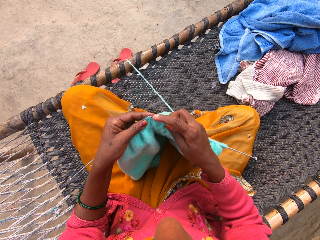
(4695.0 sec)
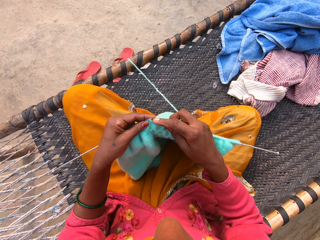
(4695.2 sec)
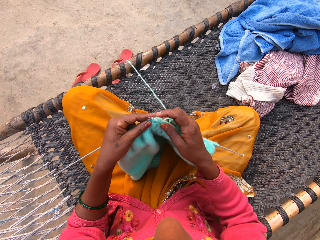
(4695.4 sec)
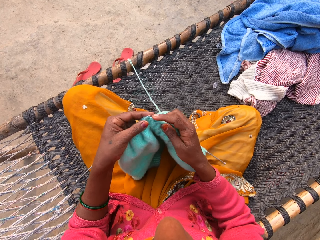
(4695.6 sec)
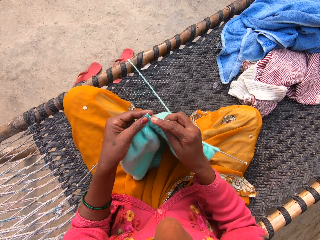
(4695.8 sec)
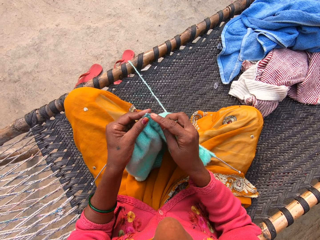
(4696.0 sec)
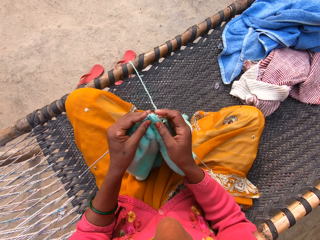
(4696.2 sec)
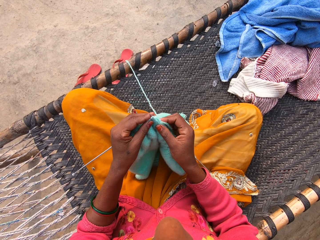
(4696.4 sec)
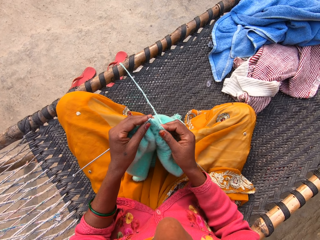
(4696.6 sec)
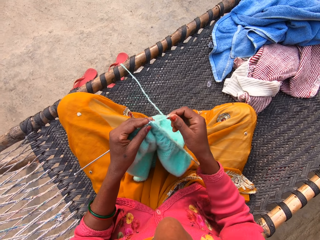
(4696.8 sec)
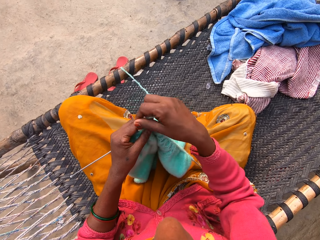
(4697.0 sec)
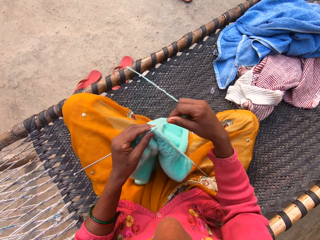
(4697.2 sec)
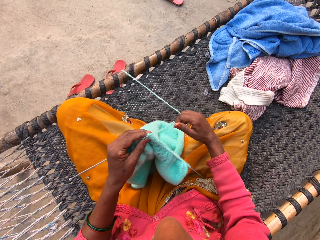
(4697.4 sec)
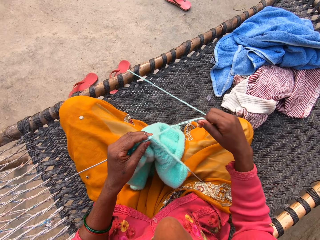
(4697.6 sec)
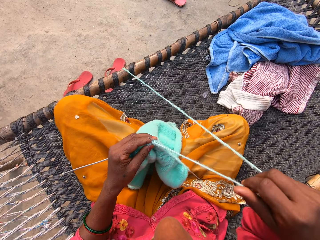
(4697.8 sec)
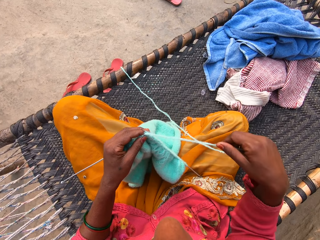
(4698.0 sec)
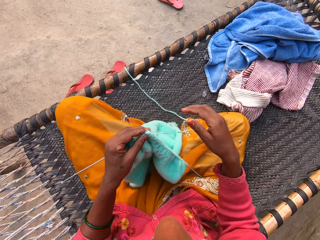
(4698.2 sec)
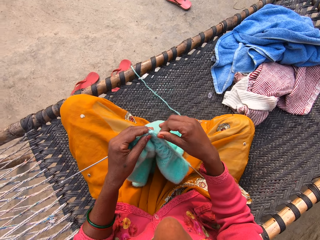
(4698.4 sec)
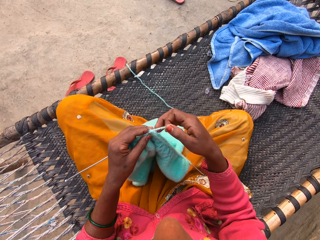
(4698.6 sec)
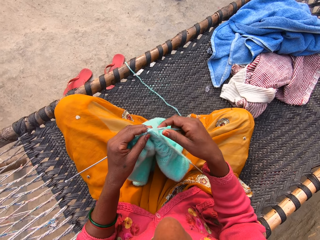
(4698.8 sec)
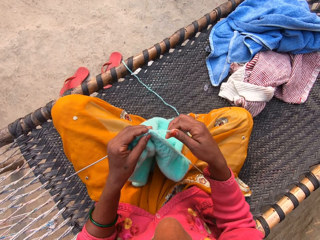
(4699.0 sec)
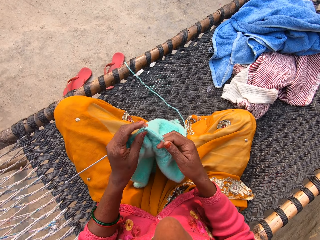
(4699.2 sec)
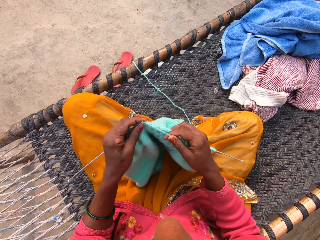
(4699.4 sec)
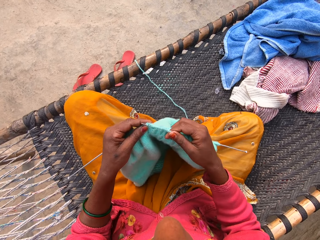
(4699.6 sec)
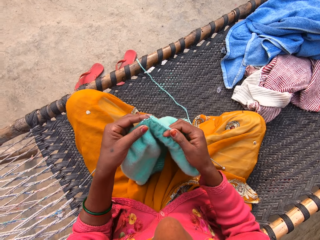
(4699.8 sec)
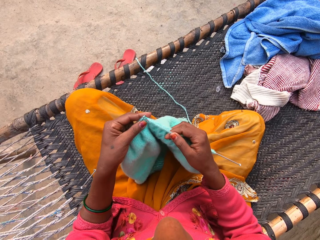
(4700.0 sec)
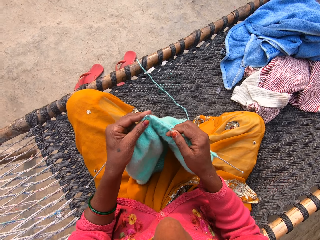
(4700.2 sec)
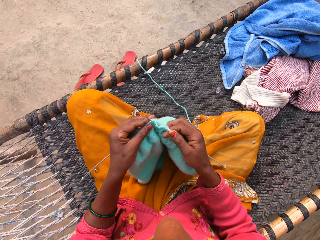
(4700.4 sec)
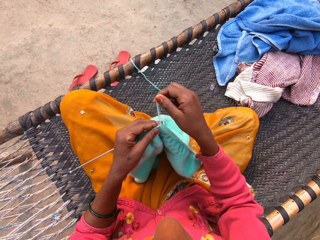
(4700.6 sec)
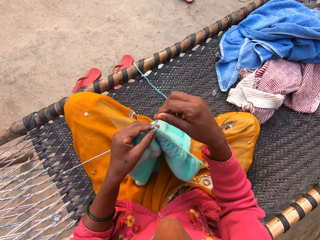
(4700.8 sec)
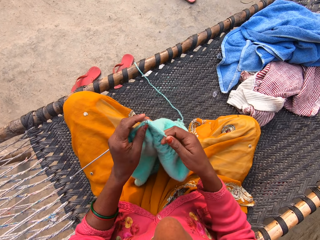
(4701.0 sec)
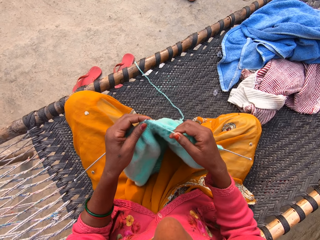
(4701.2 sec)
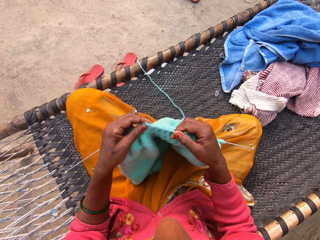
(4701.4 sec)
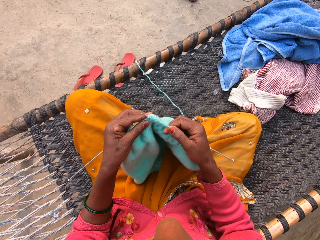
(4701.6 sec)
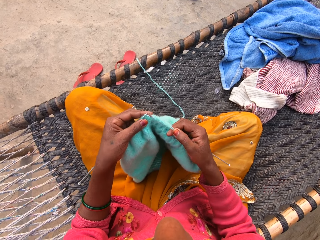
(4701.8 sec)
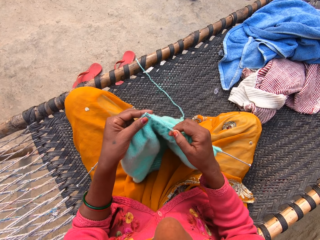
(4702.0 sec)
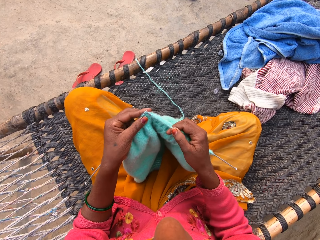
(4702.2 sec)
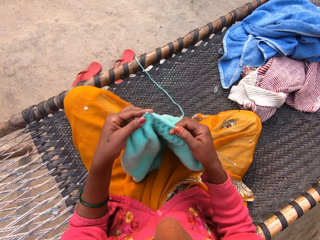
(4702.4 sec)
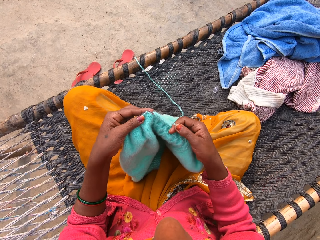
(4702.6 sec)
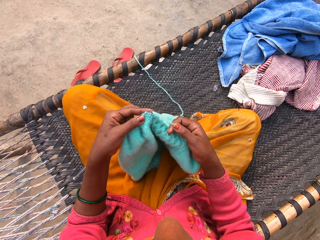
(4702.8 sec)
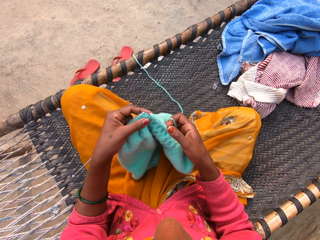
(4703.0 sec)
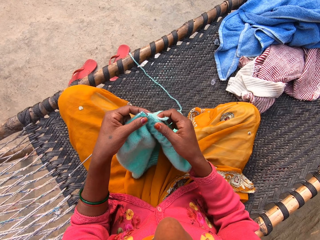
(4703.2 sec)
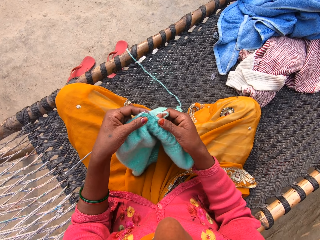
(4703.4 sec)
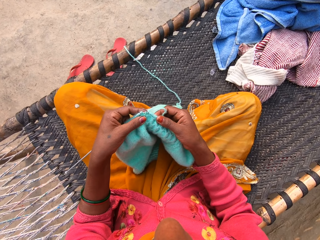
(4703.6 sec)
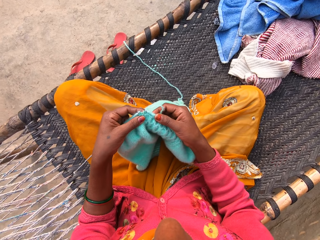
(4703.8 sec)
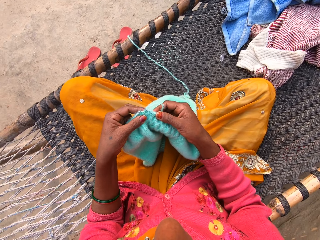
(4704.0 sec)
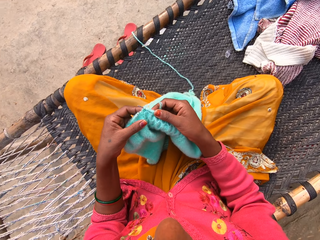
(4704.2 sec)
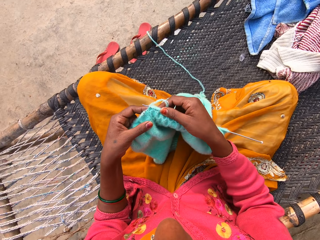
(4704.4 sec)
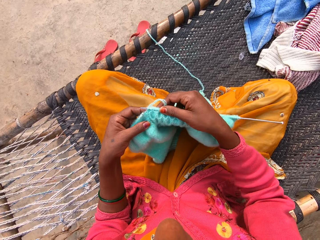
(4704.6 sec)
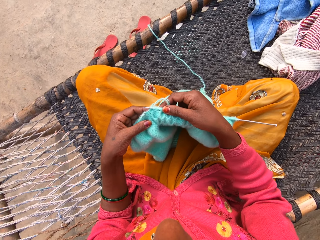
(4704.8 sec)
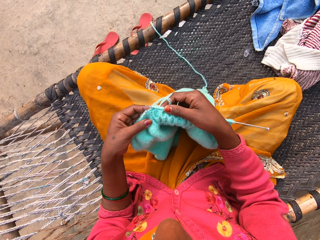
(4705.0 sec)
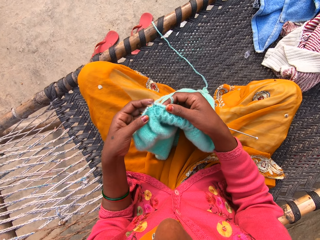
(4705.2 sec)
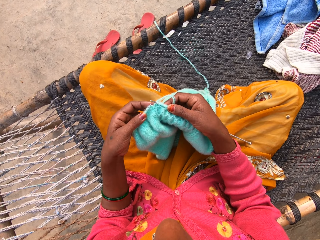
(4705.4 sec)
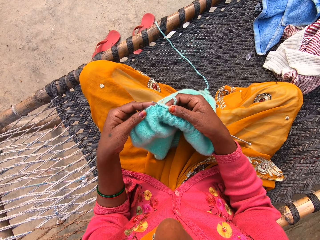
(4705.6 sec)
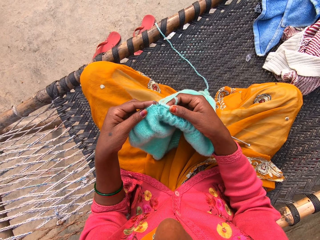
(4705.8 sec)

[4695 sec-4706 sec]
The camera wearer pulls the yarn up onto the woven bench from the ground. They drop the yarn. They hold the yarn. They knit the shawl or cloth with the knitting pin and the yarn. They hold the crochet. They turn the knitted cloth.

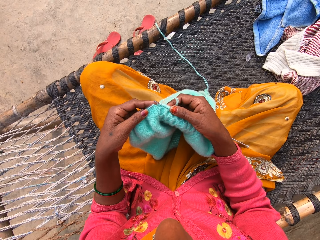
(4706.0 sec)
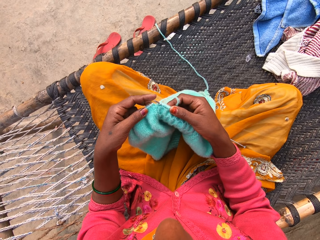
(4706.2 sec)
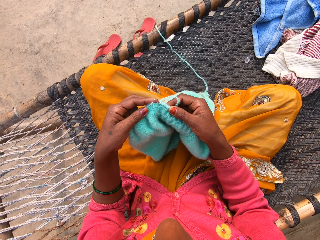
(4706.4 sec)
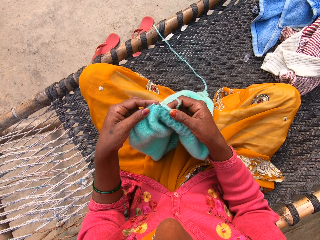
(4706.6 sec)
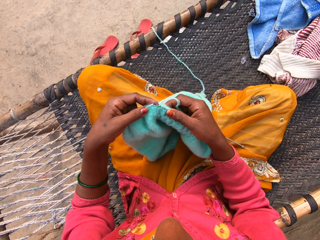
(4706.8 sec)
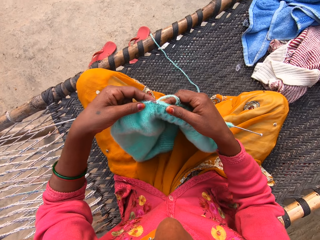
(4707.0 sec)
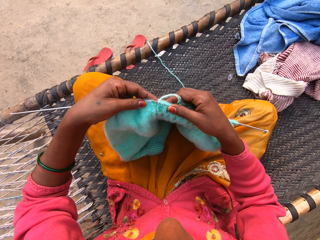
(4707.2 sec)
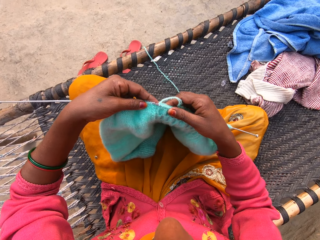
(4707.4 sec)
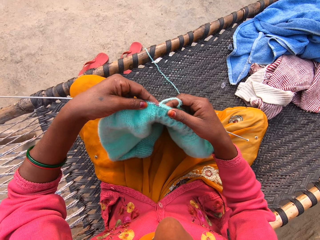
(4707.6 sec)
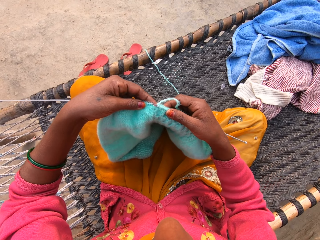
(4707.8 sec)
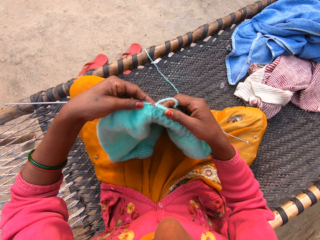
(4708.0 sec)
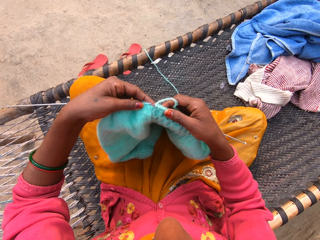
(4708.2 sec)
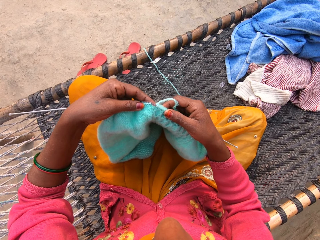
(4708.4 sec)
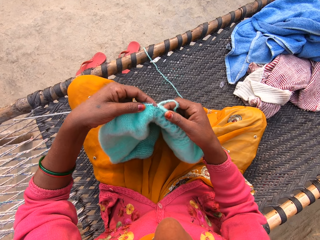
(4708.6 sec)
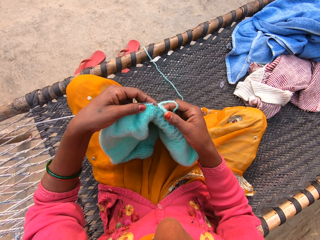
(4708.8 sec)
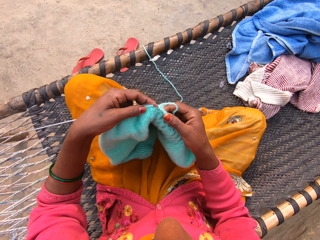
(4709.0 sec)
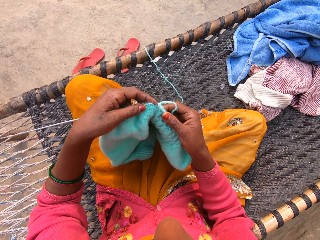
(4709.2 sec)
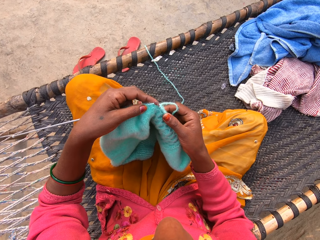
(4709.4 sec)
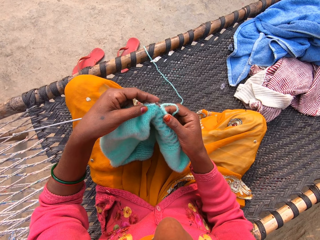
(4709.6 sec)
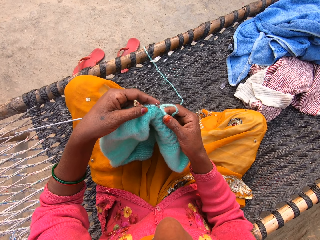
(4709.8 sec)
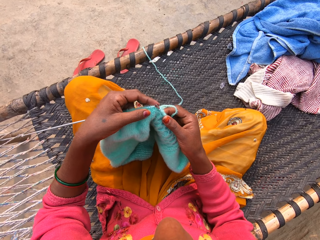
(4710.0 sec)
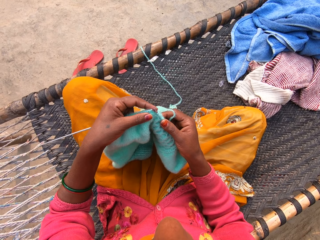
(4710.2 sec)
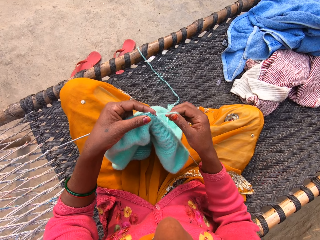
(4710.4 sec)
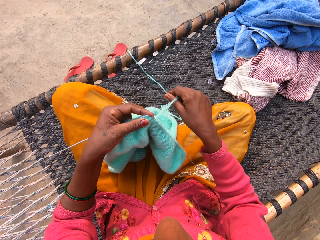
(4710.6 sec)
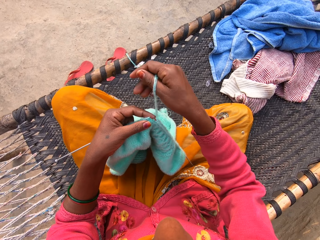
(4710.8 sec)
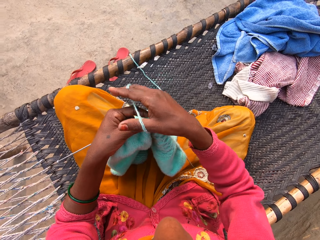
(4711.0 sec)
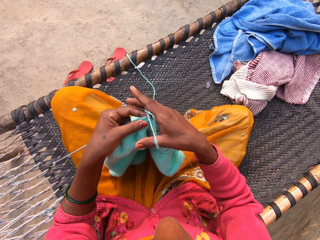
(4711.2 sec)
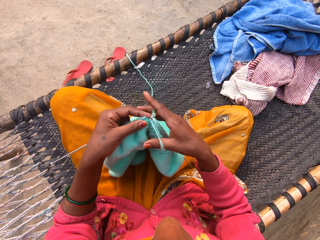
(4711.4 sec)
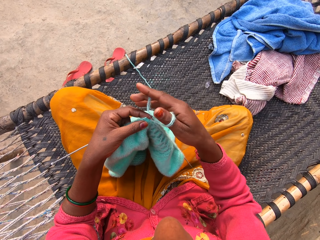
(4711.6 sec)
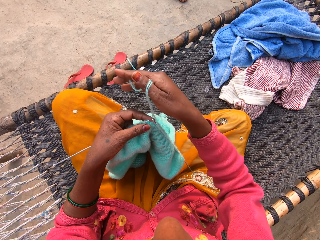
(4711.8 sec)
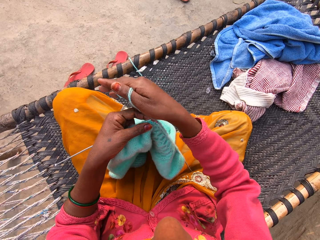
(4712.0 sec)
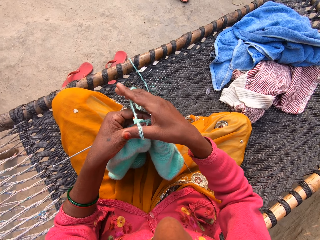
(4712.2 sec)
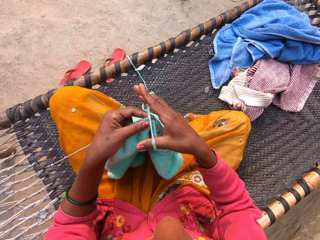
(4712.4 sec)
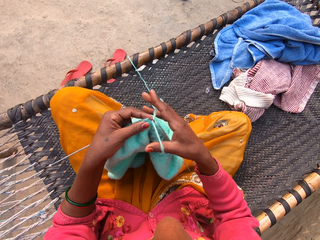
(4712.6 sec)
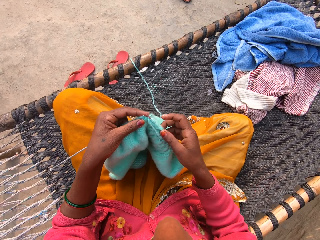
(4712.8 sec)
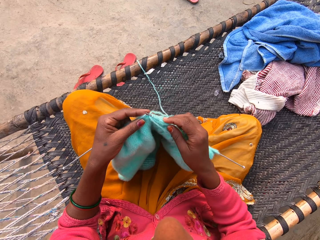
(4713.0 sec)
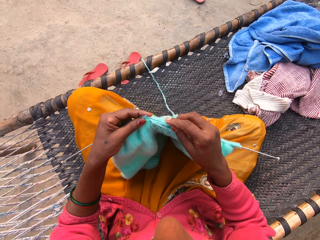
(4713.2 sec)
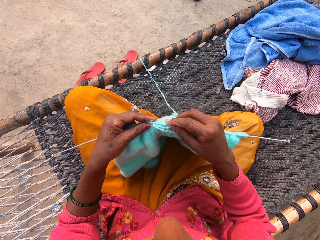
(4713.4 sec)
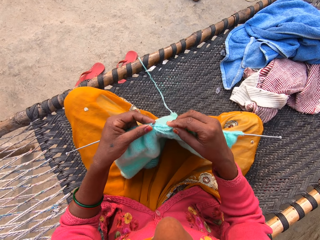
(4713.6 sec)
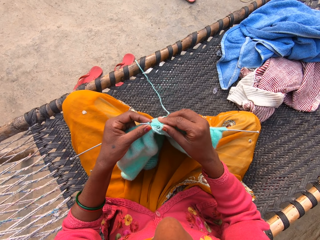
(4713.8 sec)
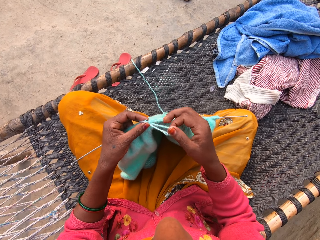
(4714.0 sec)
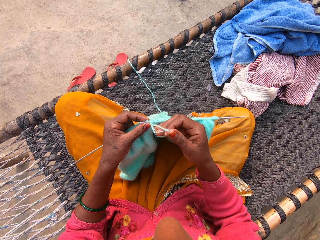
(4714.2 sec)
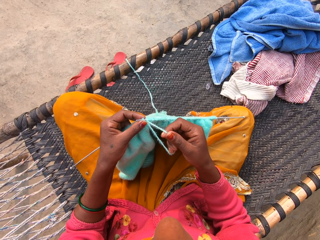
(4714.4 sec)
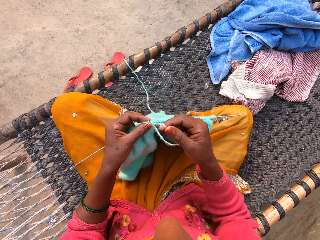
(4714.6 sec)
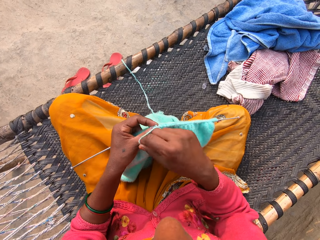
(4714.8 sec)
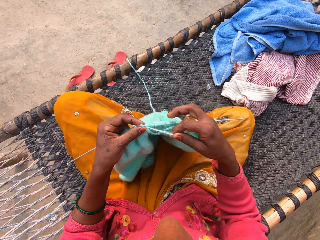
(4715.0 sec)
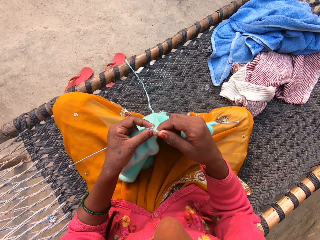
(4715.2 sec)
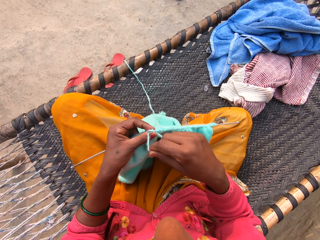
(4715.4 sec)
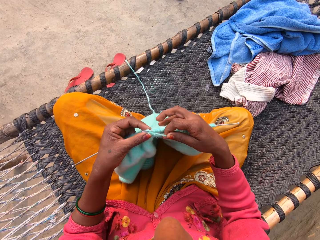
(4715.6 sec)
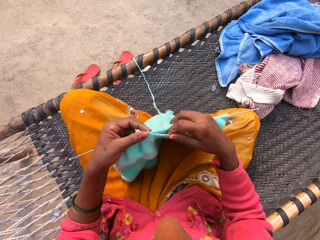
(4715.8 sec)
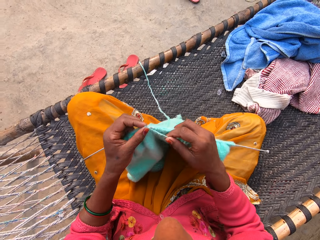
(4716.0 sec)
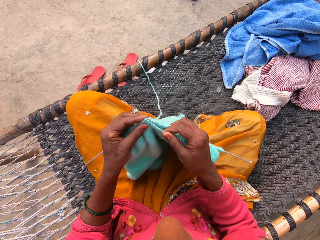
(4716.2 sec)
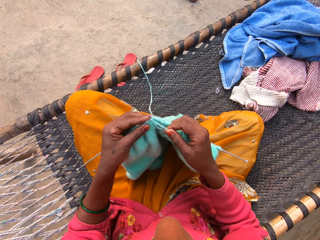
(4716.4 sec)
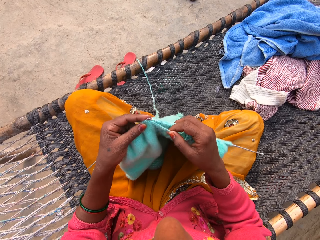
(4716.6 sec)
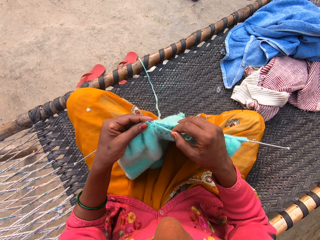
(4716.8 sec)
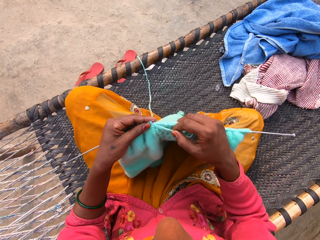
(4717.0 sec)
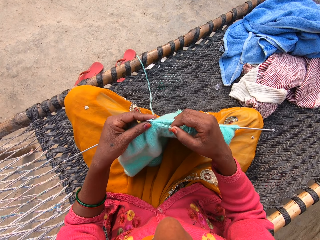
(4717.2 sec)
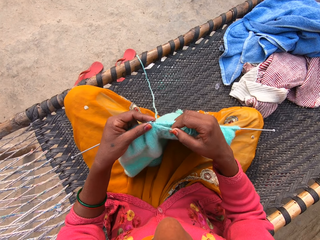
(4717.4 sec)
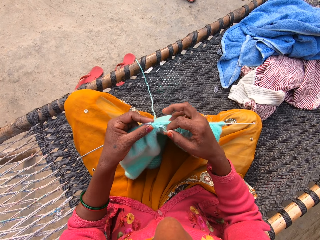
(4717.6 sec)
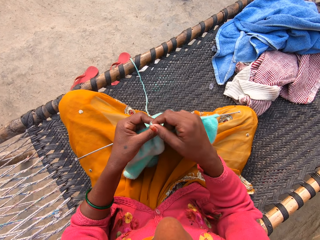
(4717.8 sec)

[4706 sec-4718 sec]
The camera wearer lifts the knitted cloth. They lower the knitted cloth. They hold the yarn. They put the yarn on the crochet. They knit the cloth.
